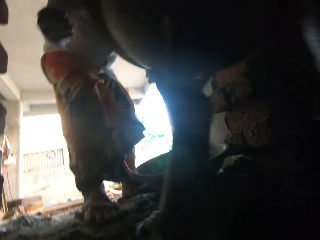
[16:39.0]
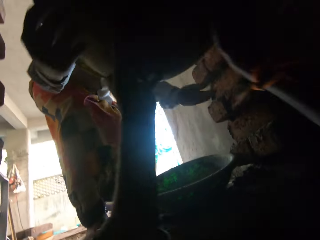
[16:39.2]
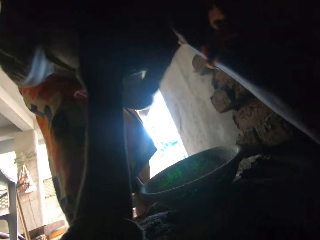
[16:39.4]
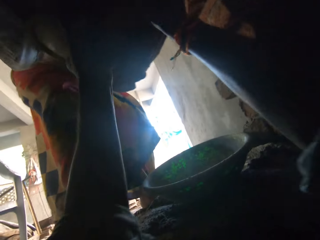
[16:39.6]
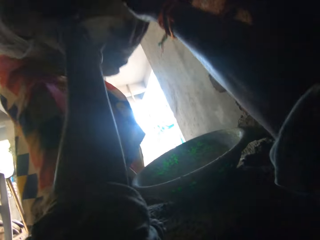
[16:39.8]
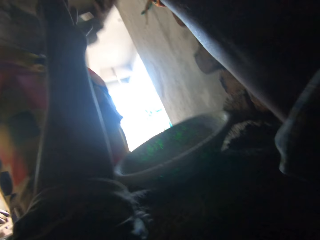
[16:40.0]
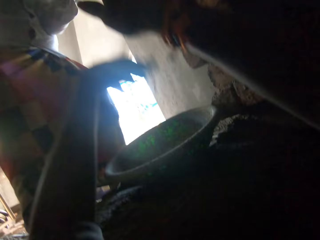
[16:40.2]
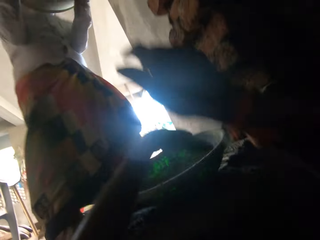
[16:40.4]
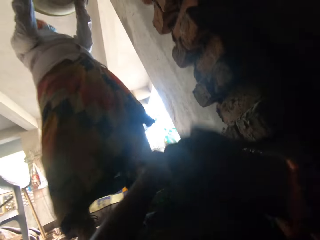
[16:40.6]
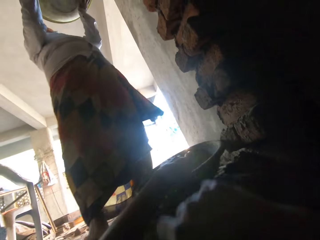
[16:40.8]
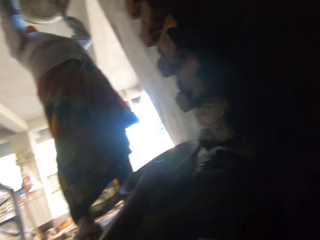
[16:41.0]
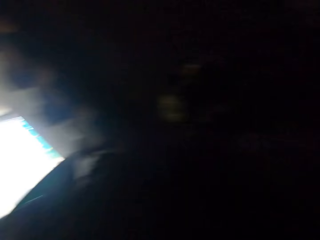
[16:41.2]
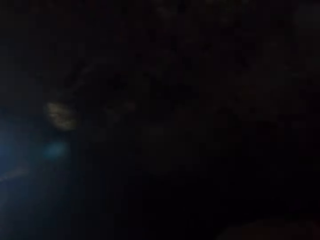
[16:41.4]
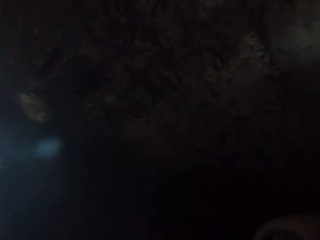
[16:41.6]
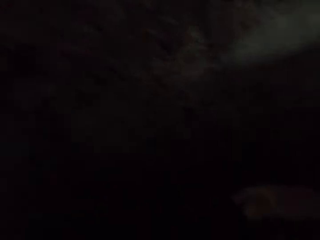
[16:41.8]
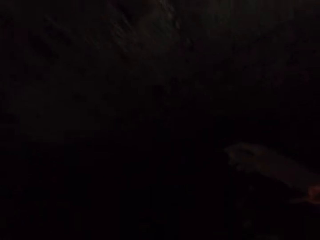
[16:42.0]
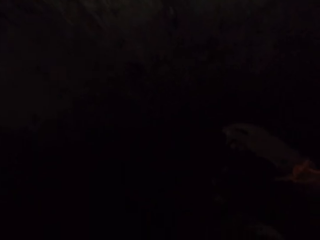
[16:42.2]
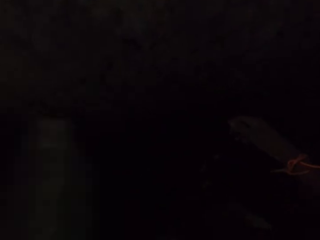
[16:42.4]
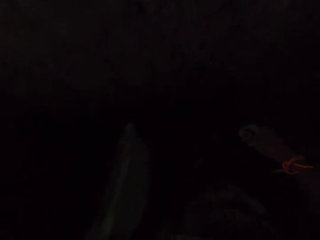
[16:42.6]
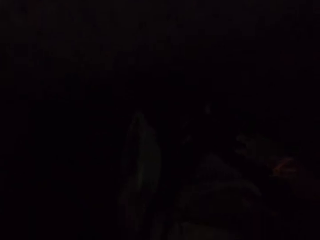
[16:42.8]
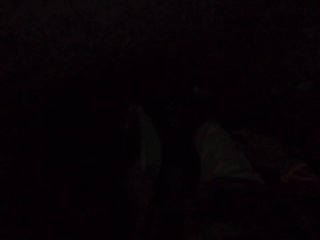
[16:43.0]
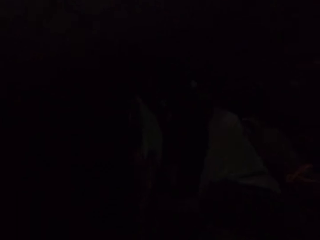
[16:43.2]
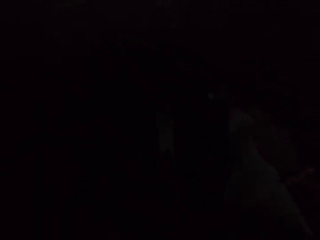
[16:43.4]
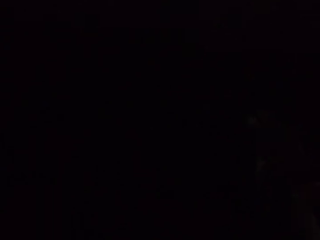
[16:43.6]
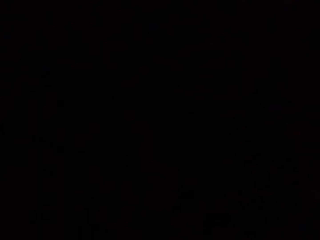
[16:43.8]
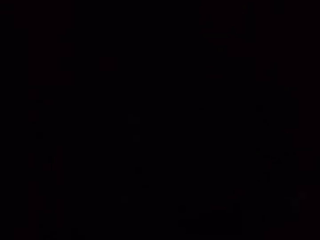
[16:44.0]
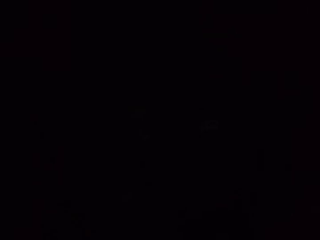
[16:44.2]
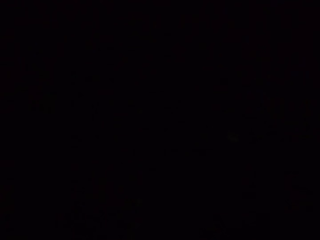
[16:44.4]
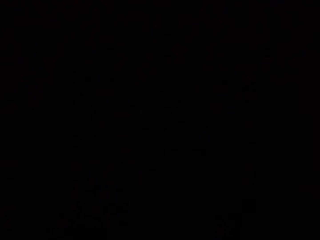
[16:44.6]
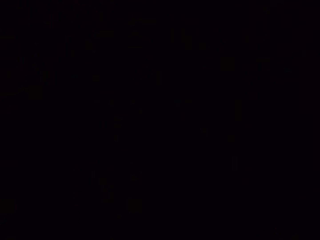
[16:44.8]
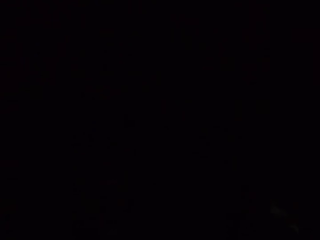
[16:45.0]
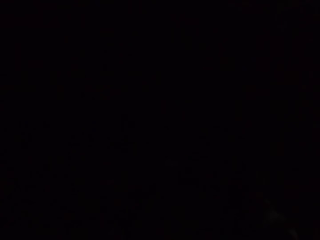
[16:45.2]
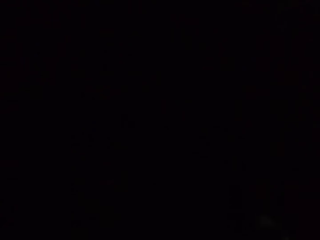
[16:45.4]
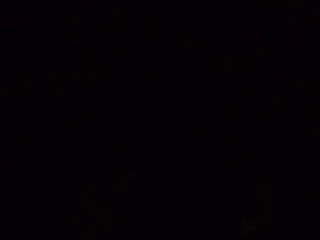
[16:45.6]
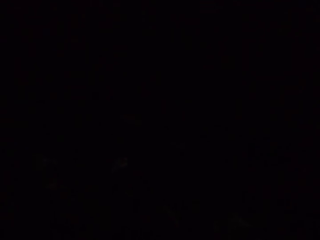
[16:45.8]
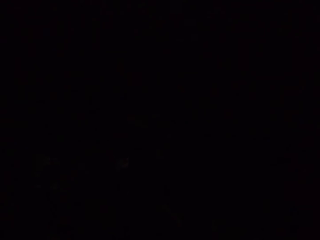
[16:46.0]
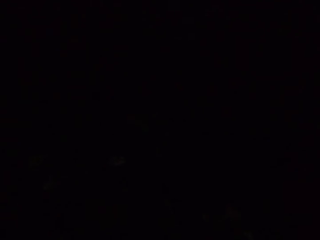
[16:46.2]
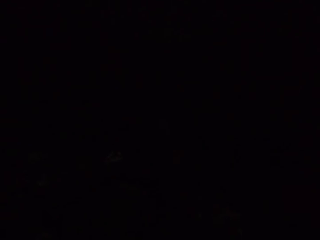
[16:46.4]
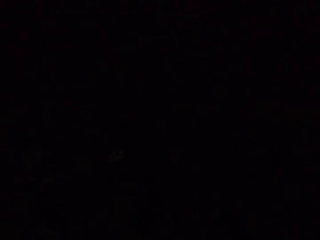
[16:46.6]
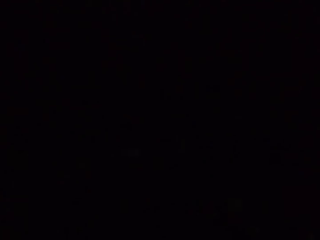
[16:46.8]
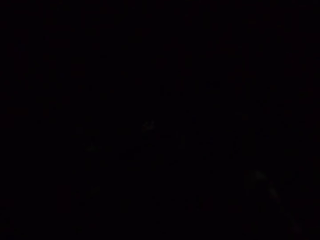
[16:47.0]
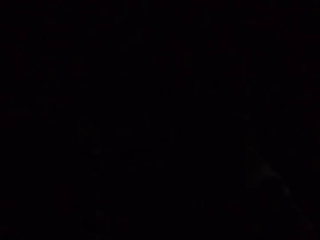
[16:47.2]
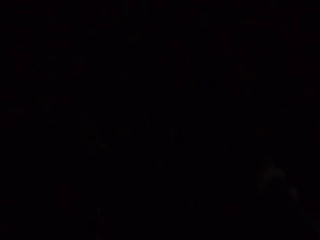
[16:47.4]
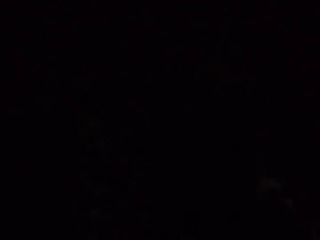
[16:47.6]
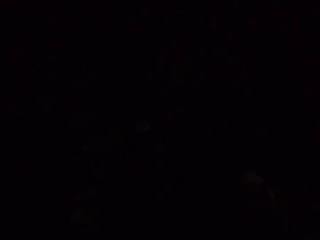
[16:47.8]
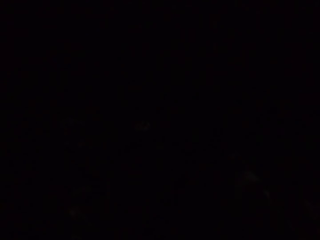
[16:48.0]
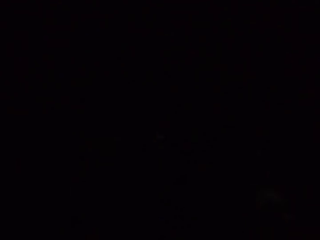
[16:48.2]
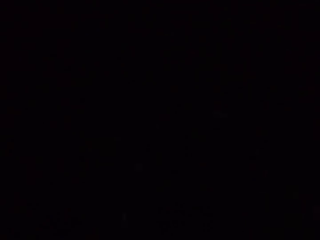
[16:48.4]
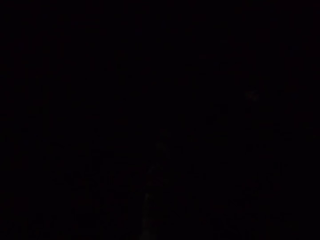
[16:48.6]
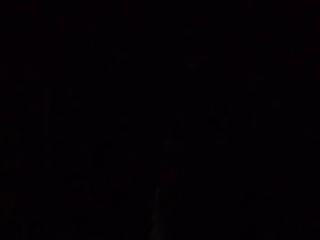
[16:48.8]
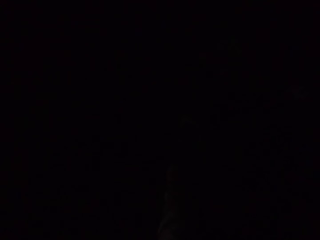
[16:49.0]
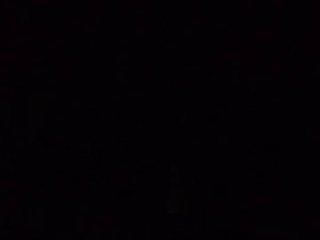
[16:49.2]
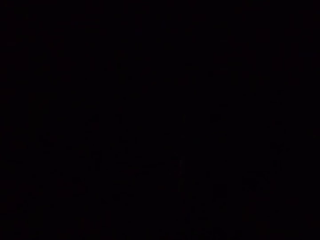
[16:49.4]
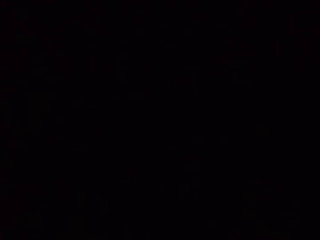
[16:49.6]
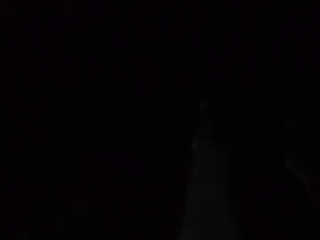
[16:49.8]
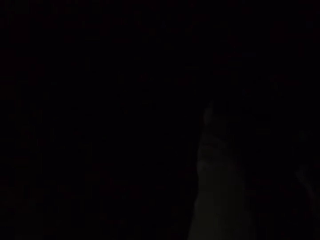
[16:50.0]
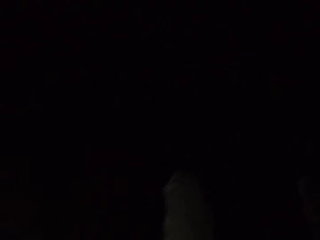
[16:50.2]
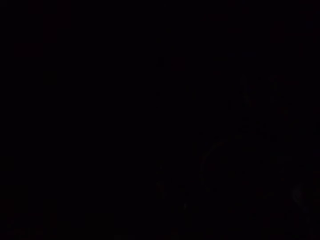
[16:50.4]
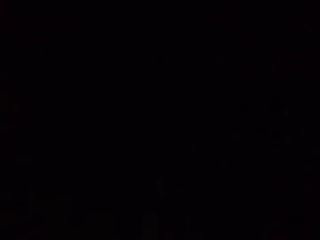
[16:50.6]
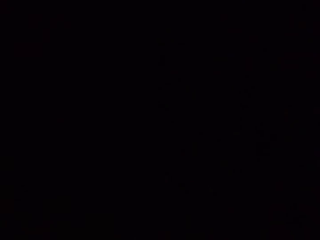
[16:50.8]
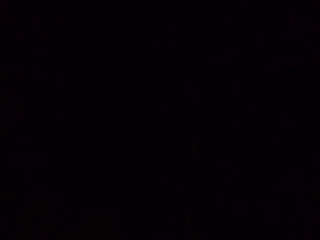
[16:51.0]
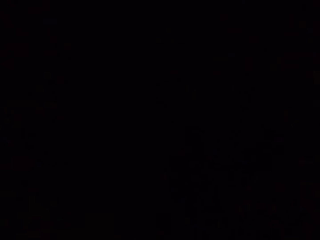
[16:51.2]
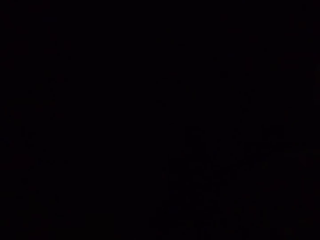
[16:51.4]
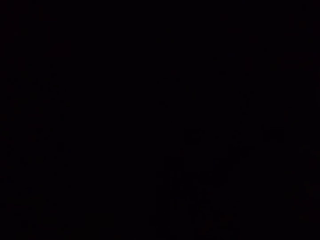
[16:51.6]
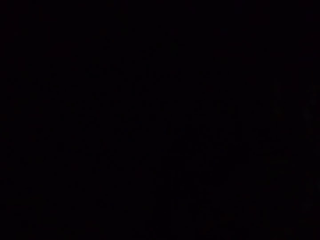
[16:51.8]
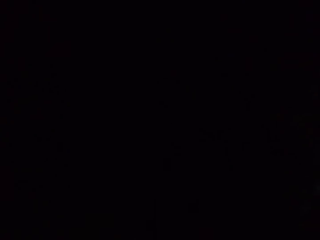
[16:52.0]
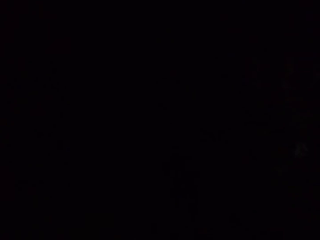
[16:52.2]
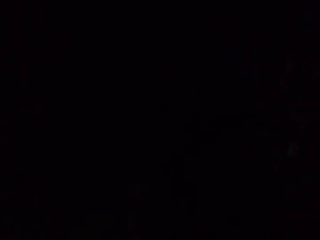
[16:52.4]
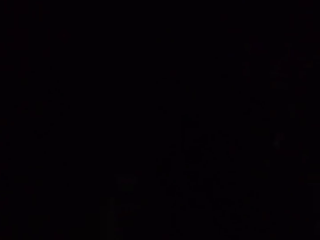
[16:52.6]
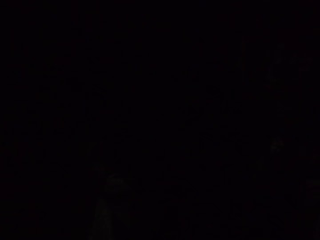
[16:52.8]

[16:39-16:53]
The lady places the mortar pan on her head with her hands. The camera wearer picks a mortar pan or head pan from the floor with his left hand. The lady carries the head pan. The camera wearer collects sand in the head pan.

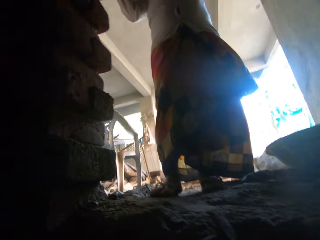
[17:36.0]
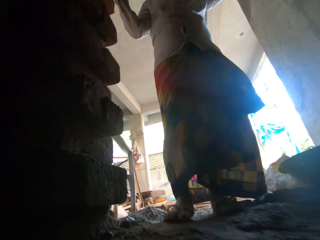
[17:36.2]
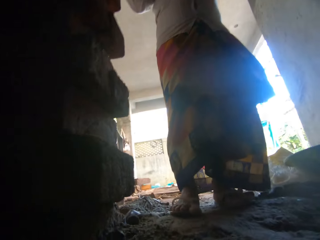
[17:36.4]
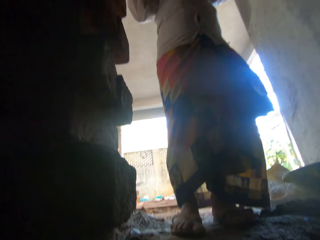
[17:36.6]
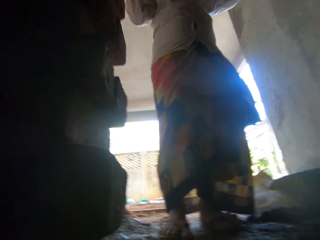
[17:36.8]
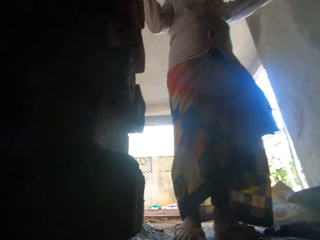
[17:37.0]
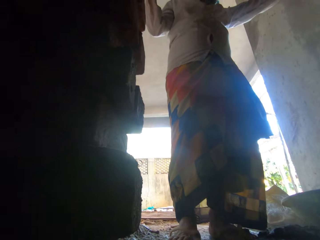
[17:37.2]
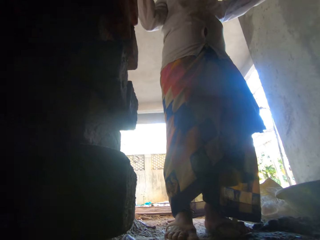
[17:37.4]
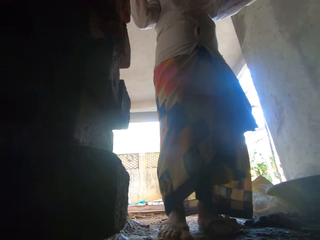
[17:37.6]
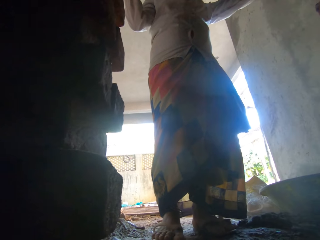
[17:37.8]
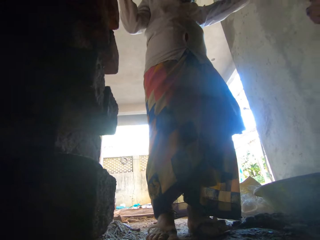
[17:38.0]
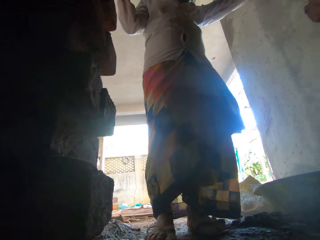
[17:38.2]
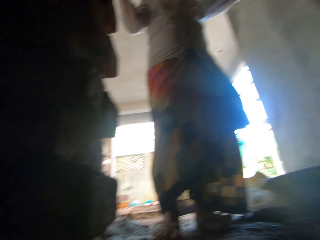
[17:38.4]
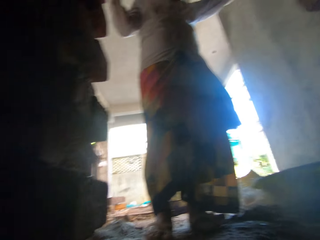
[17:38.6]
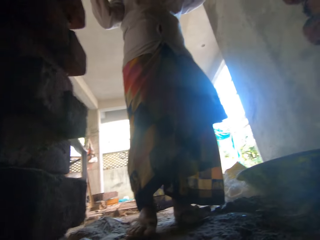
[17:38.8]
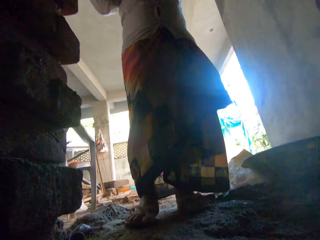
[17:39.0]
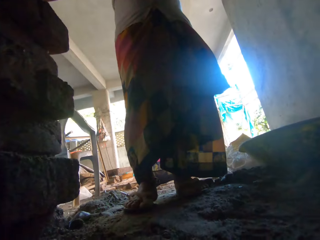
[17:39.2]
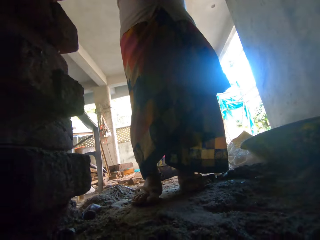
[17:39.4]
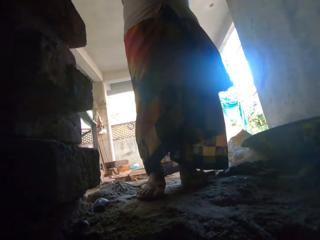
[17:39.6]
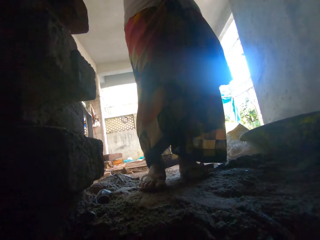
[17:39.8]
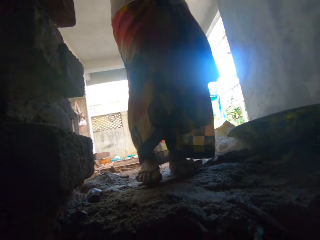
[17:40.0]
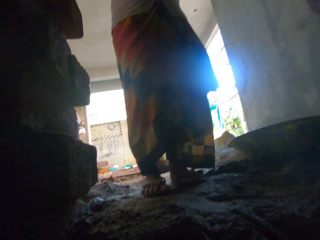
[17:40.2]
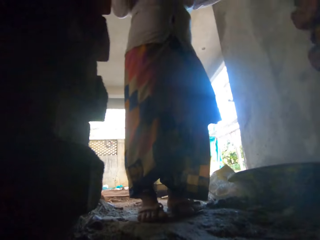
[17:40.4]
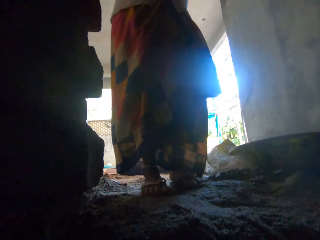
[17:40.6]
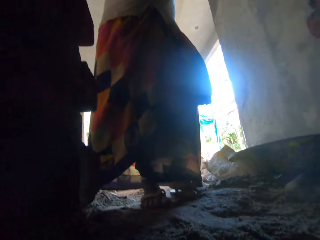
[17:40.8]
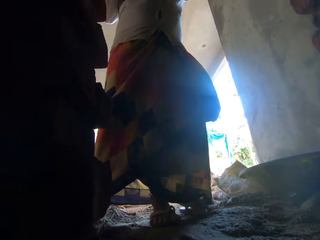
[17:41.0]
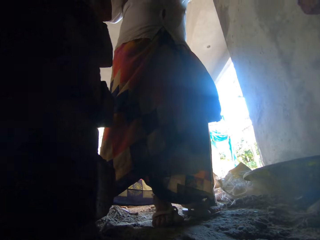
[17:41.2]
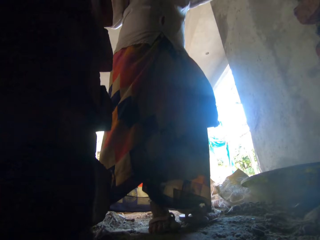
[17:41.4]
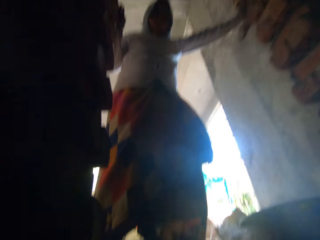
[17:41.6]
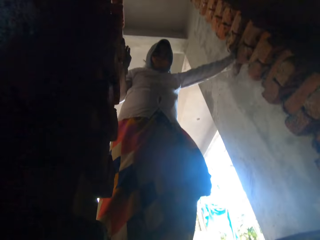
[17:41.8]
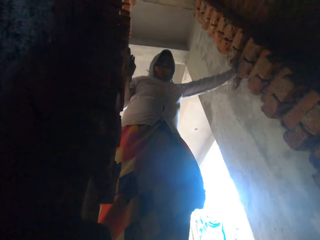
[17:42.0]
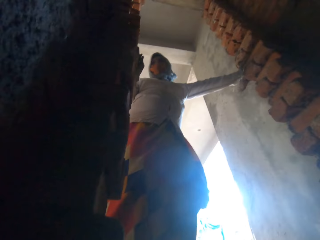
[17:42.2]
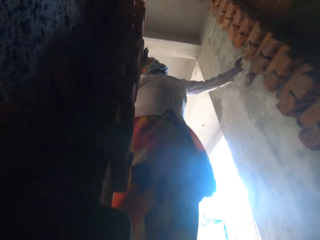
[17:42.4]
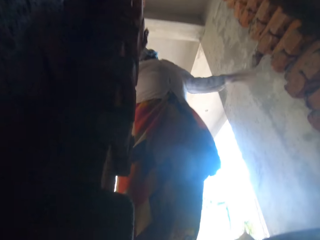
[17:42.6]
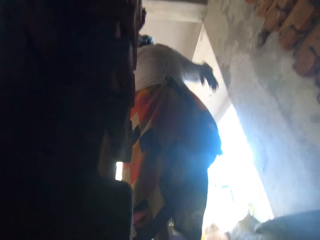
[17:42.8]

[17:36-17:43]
The lady talks with the camera wearer. The camera wearer interacts with the lady. The lady removes her left hand from the wall.
